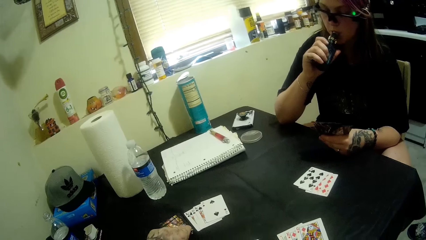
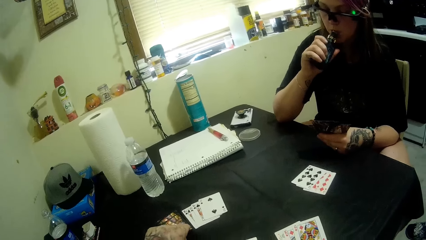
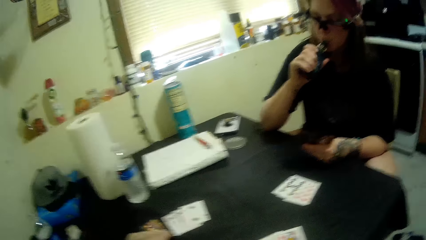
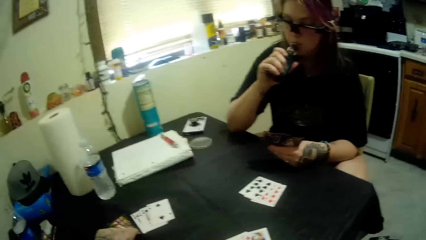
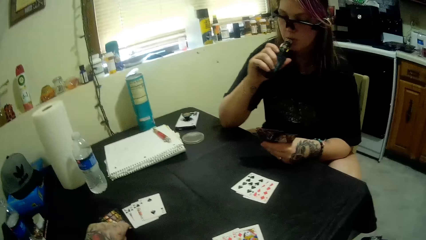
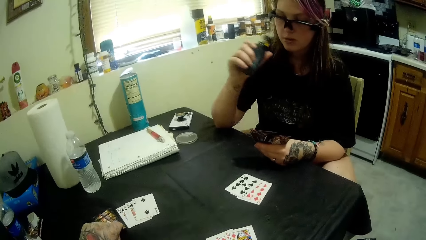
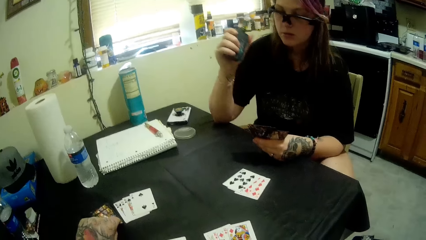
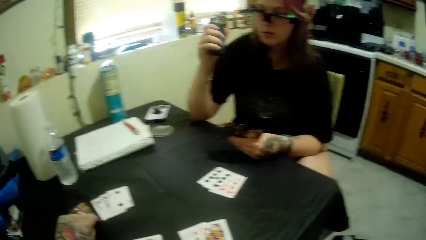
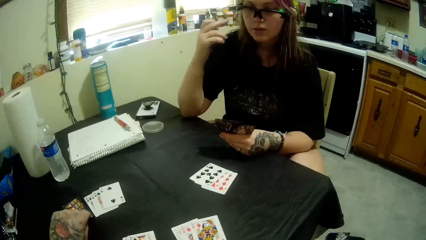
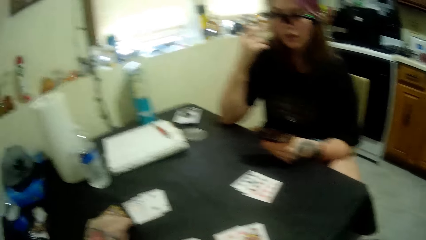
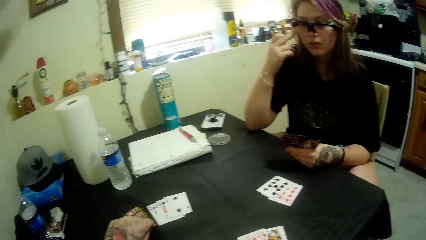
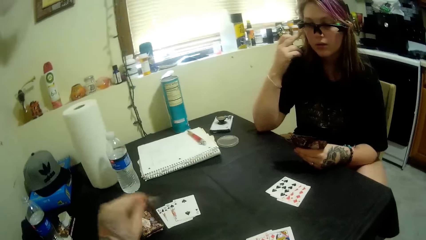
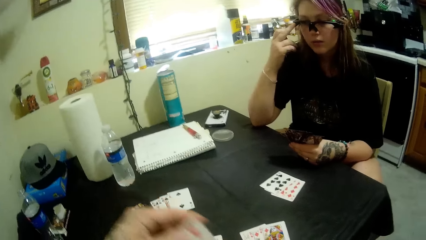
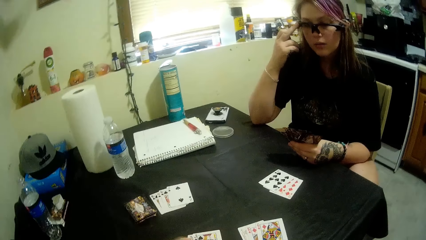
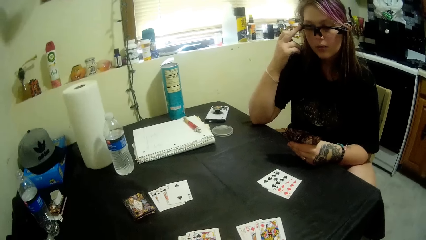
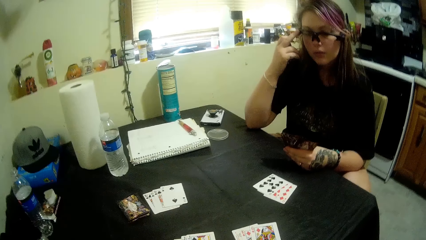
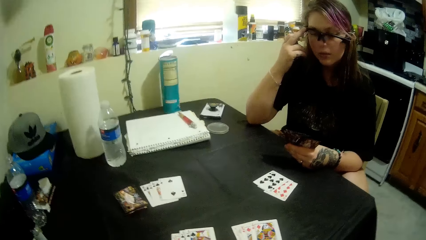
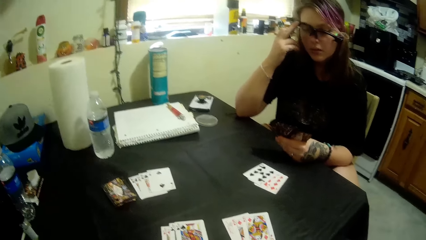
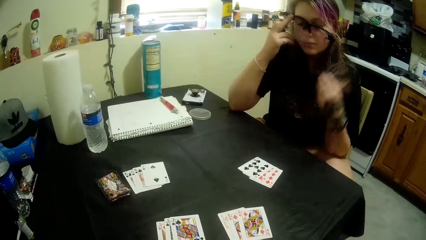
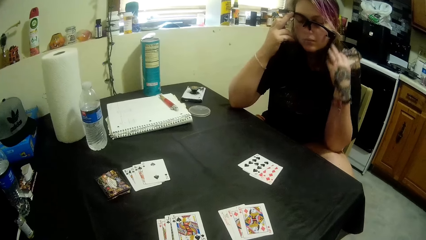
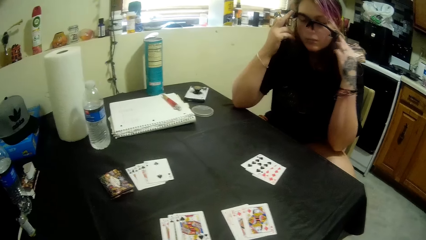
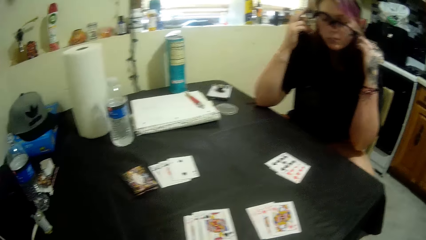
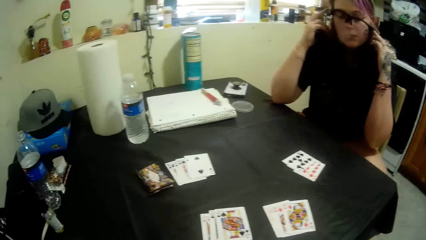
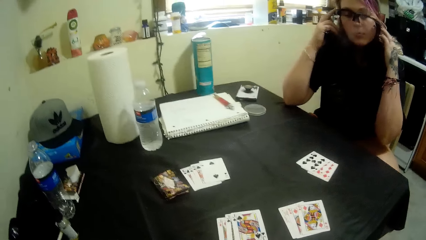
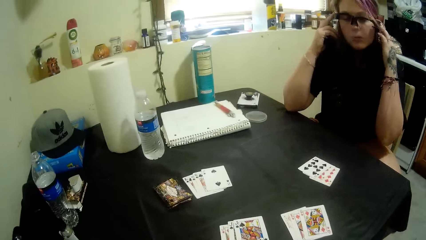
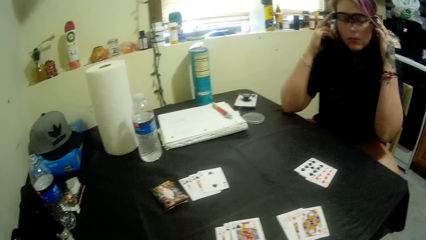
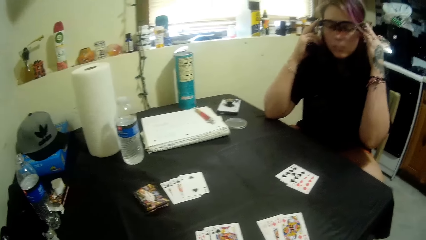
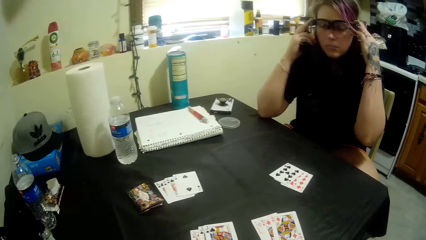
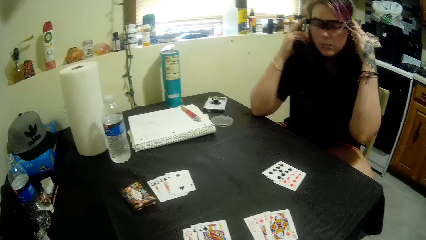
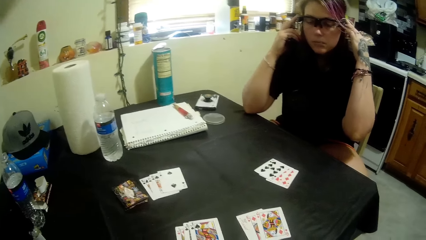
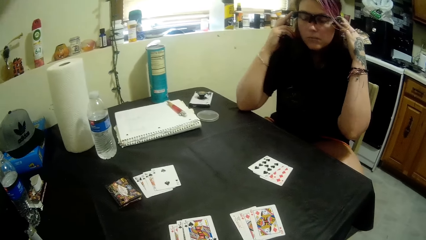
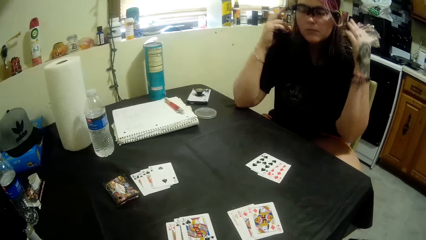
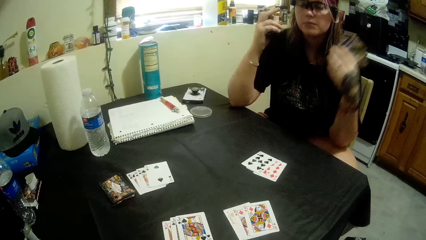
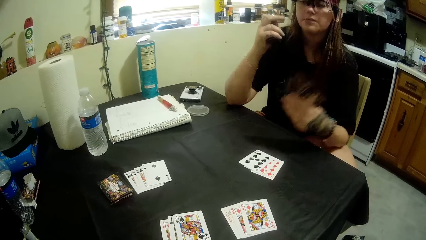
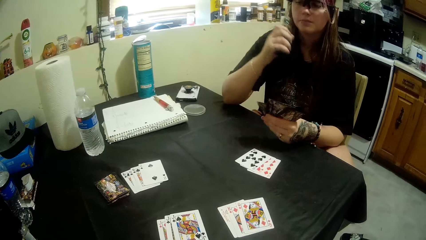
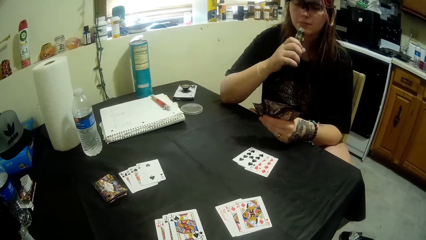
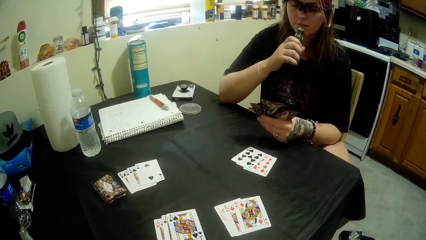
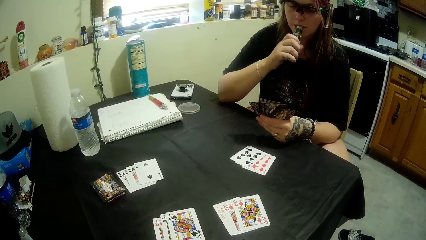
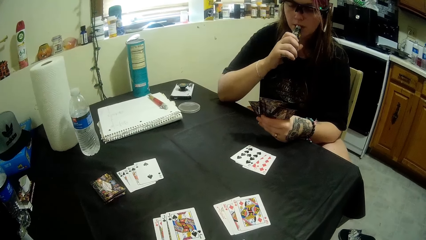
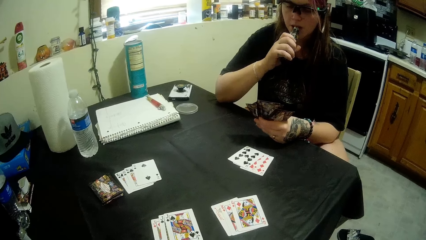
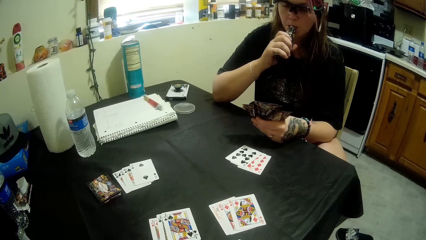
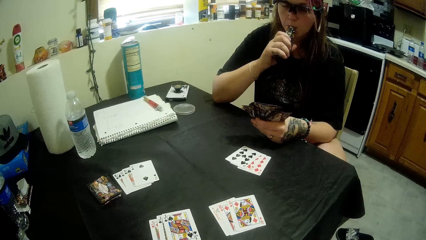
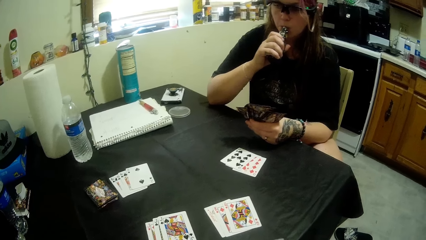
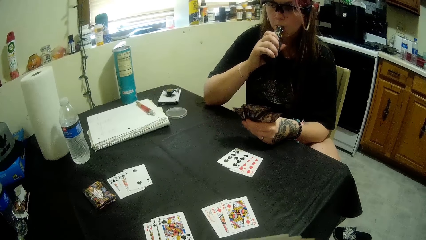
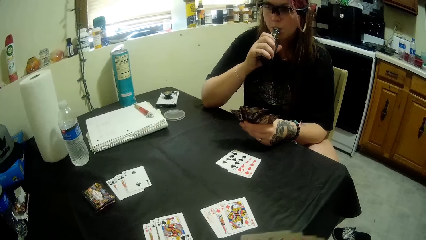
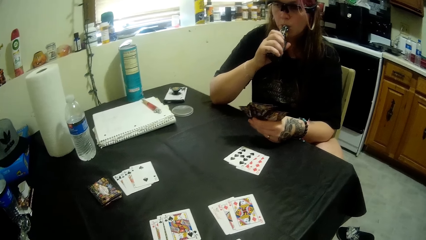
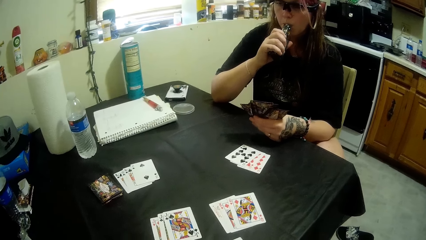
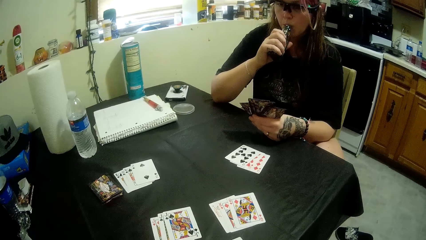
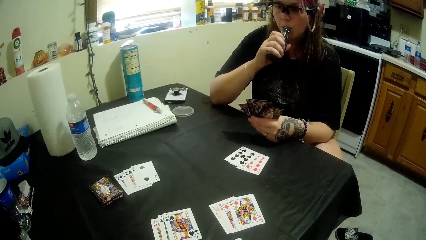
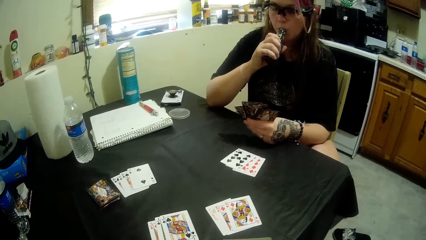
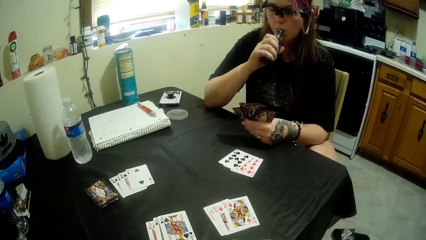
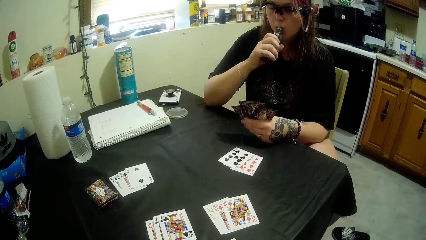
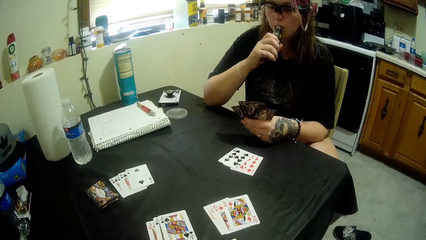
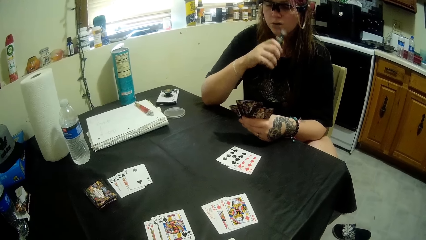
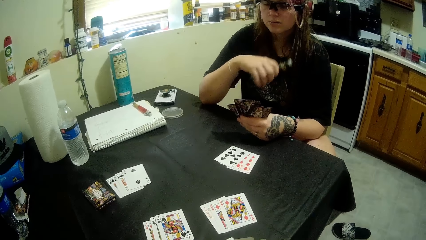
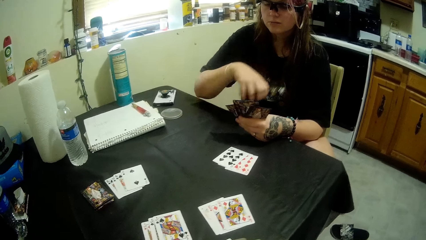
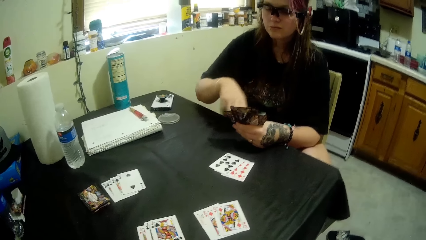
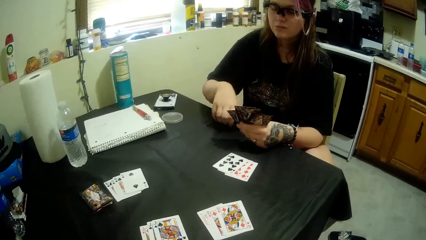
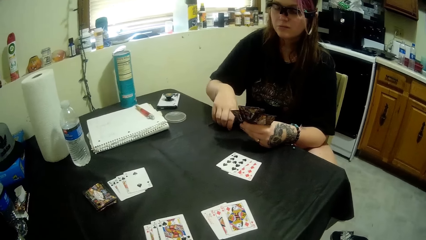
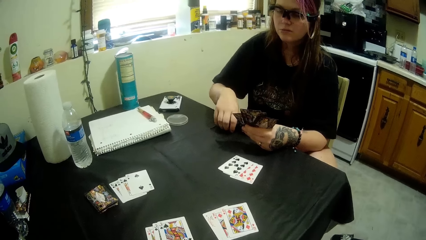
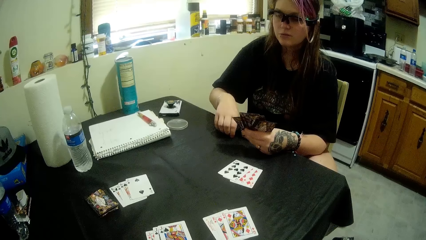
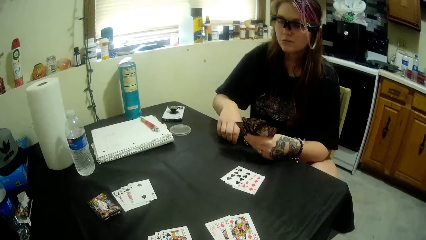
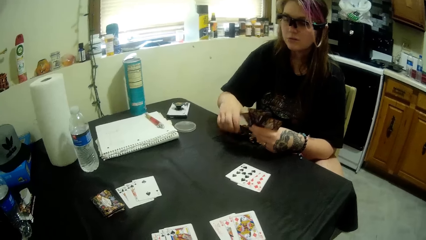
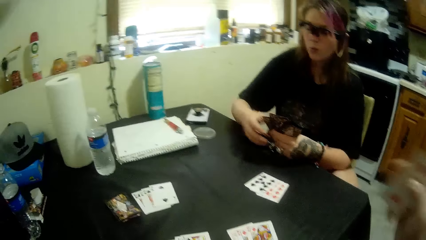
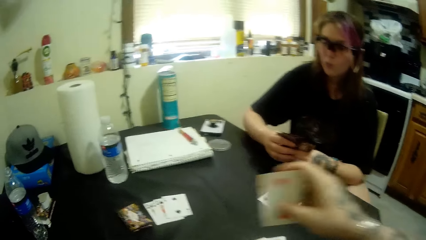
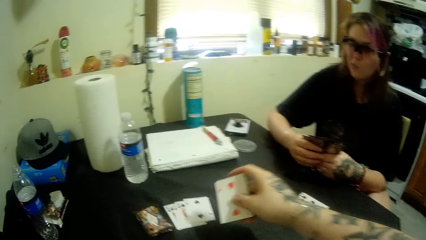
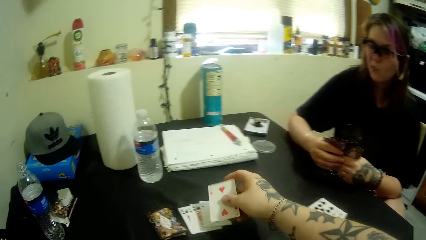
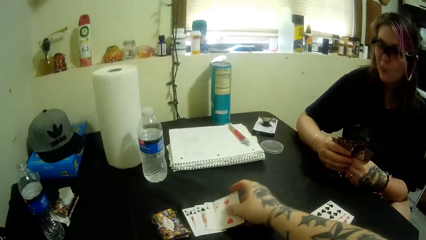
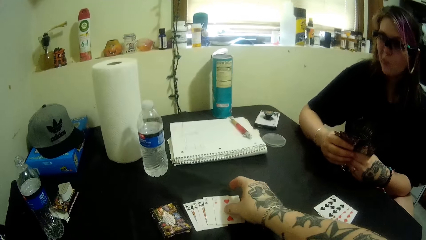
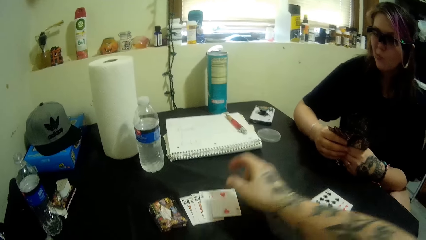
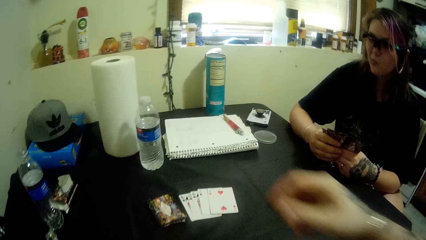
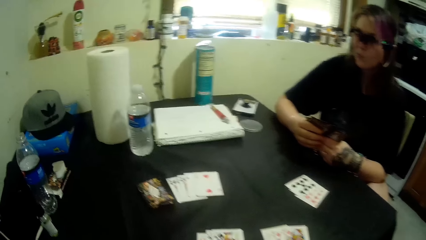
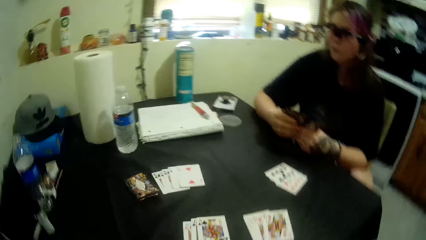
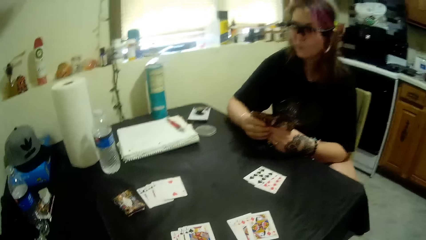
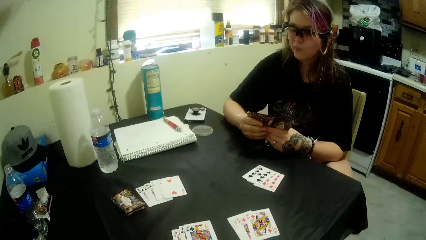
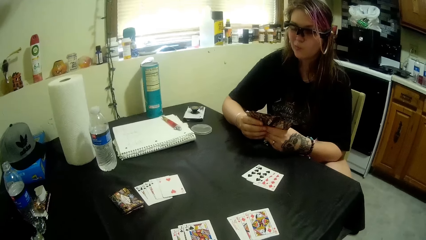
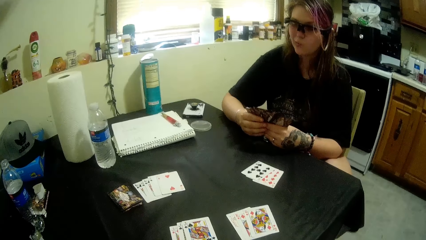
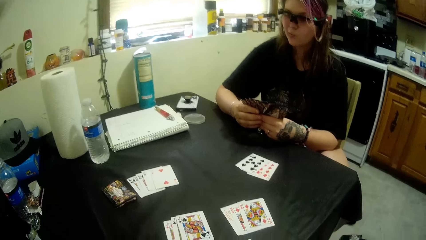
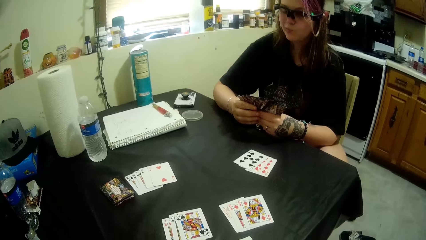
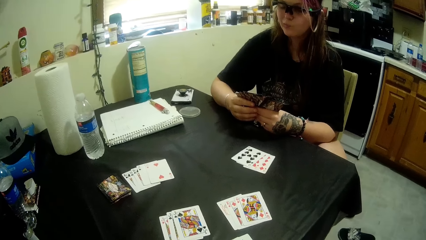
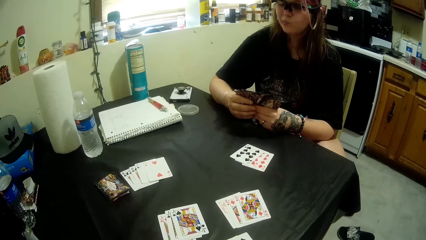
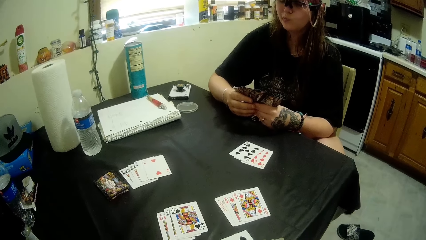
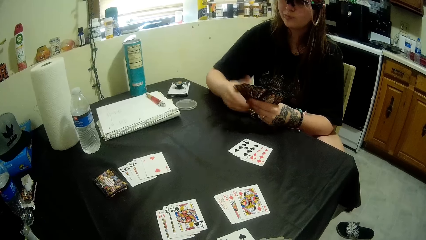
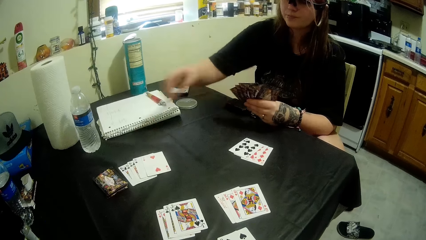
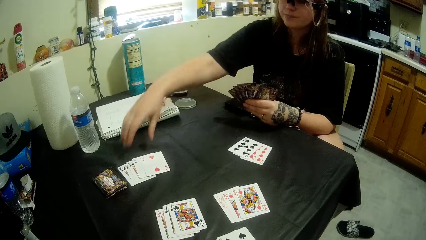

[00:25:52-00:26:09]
The camera wearer picks a card from the stacked cards on the table. A woman siphons the shisha. The camera wearer touches her glasses. She drinks from the flask and puts the flask on the table. A man plays a card. The camera wearer plays a card.
